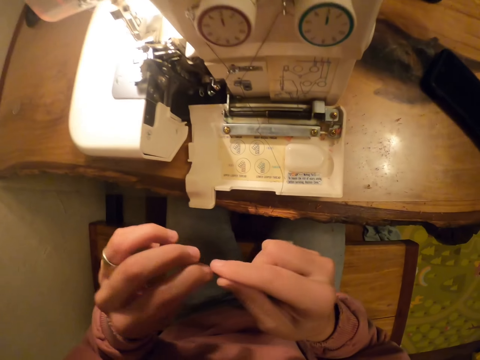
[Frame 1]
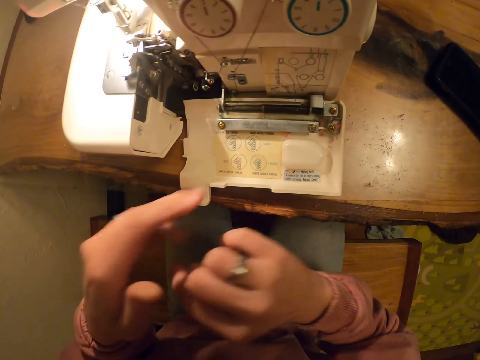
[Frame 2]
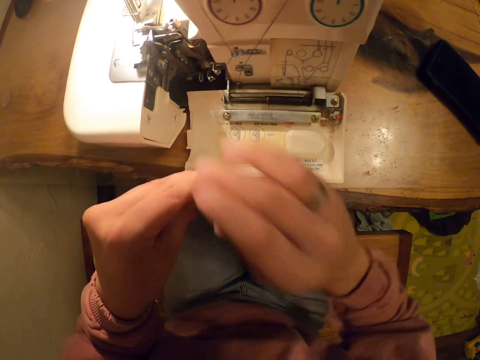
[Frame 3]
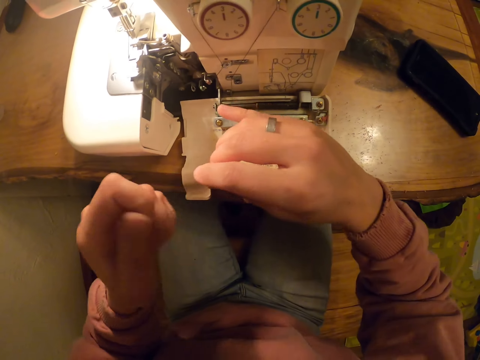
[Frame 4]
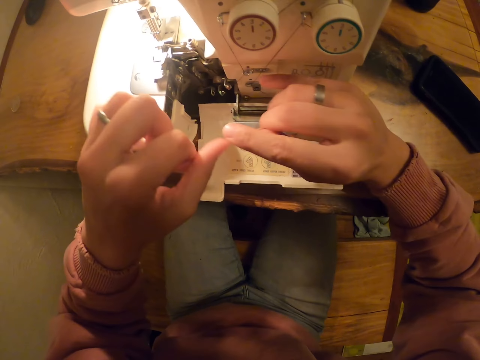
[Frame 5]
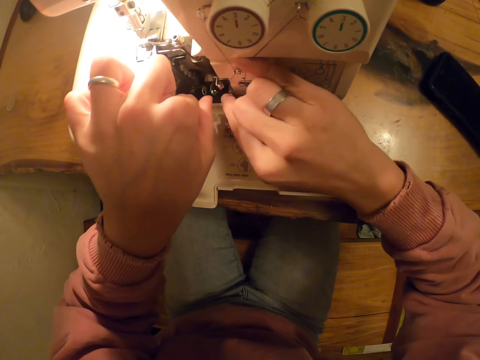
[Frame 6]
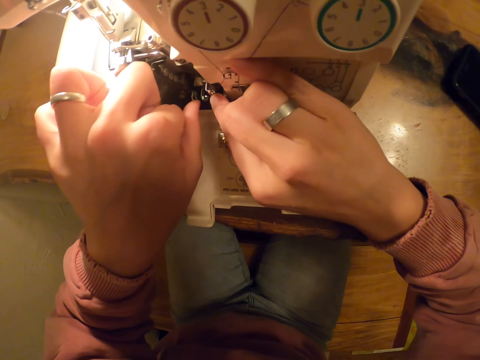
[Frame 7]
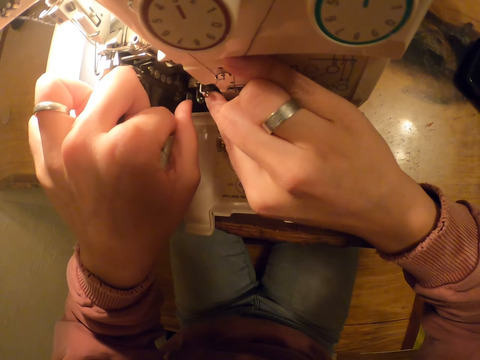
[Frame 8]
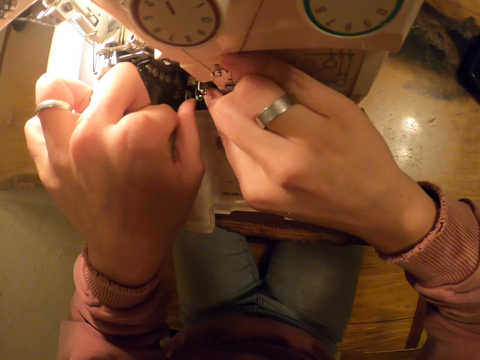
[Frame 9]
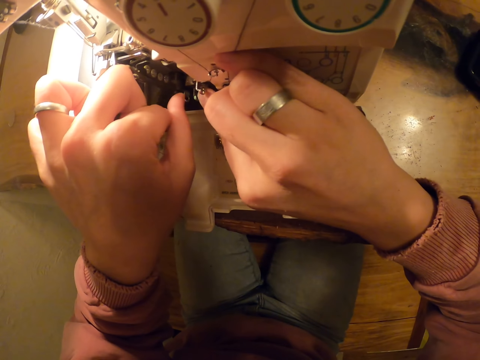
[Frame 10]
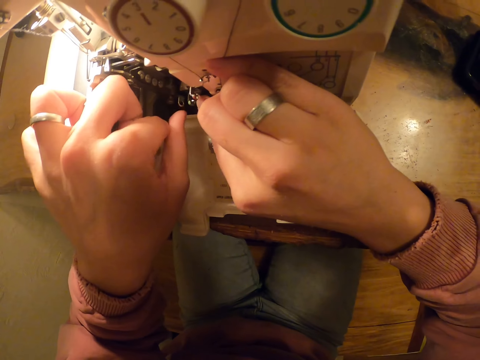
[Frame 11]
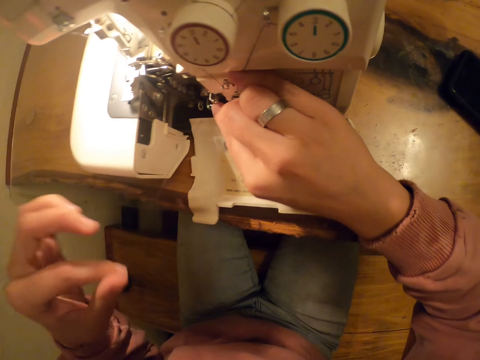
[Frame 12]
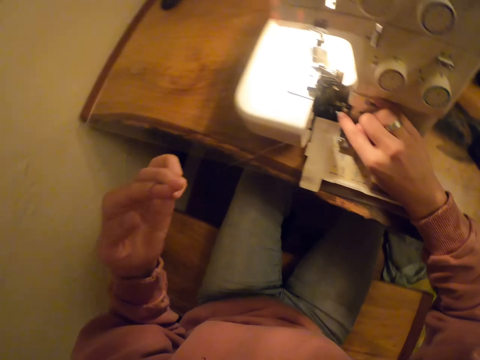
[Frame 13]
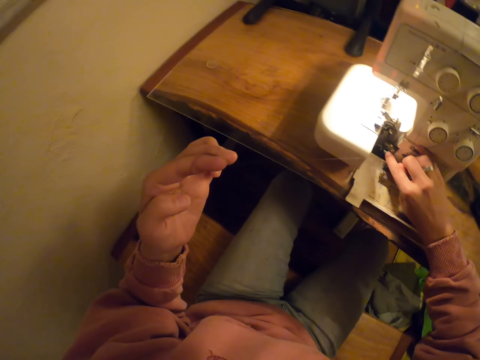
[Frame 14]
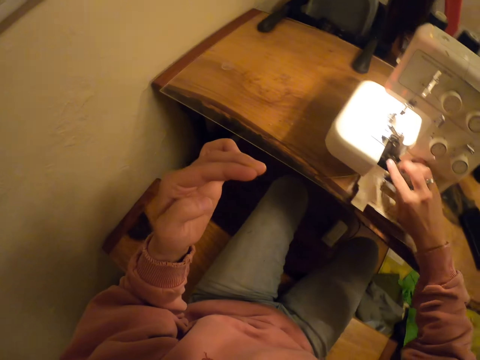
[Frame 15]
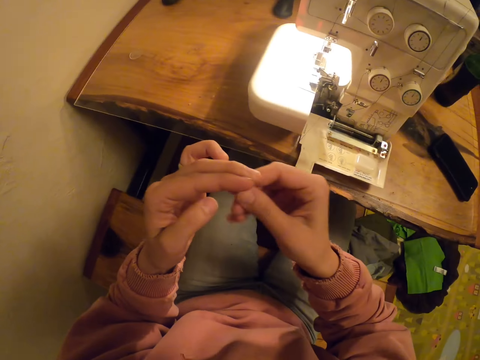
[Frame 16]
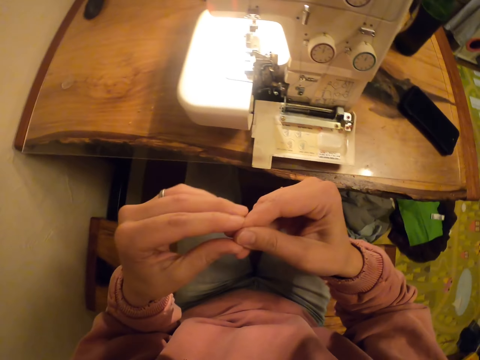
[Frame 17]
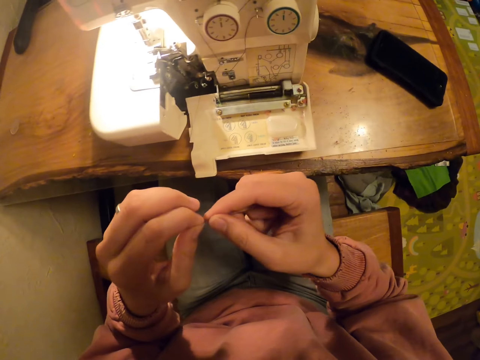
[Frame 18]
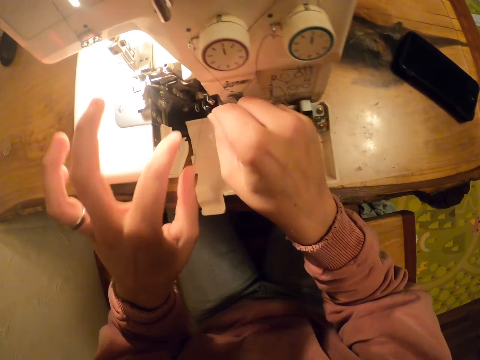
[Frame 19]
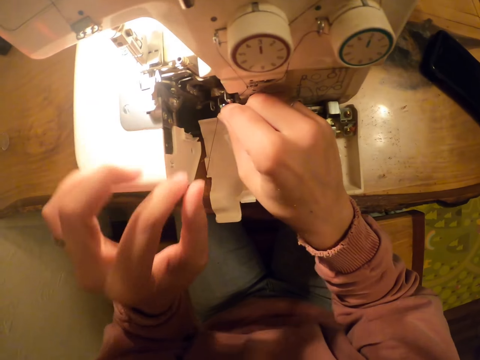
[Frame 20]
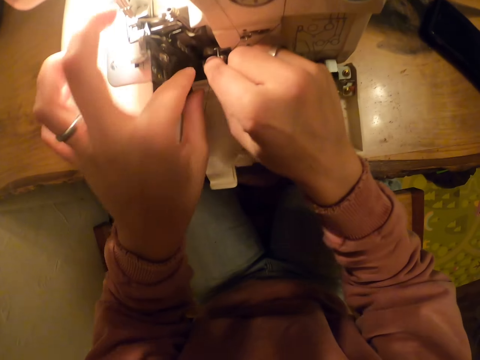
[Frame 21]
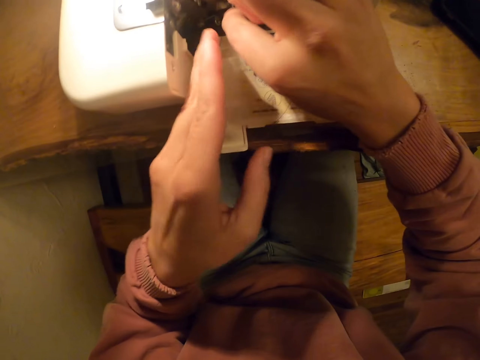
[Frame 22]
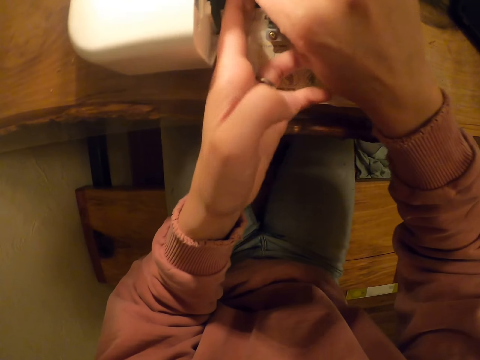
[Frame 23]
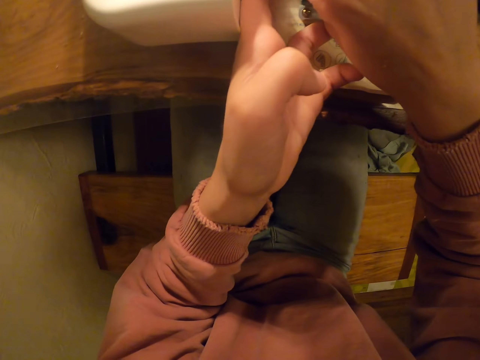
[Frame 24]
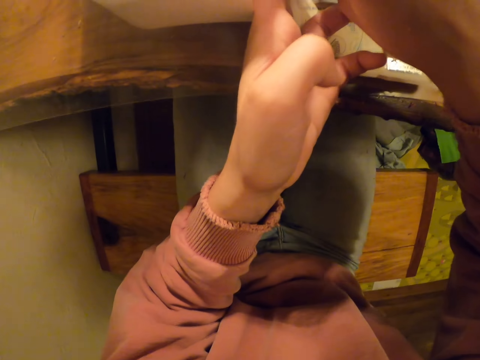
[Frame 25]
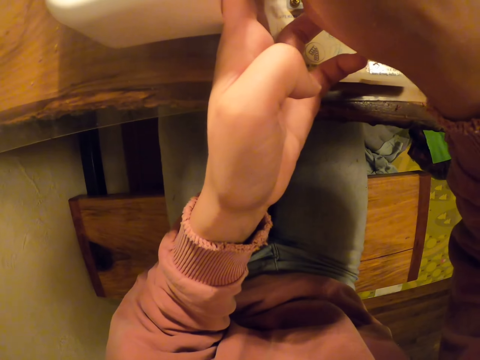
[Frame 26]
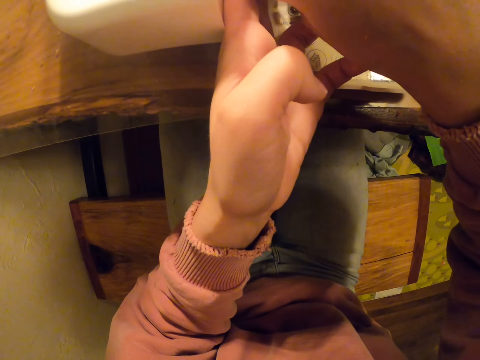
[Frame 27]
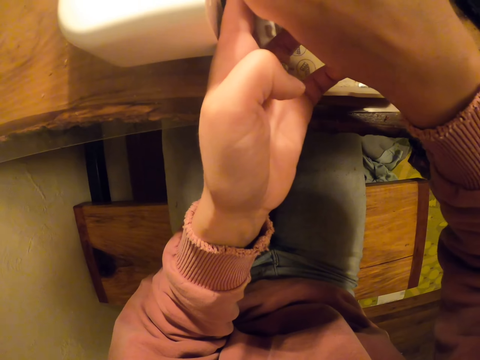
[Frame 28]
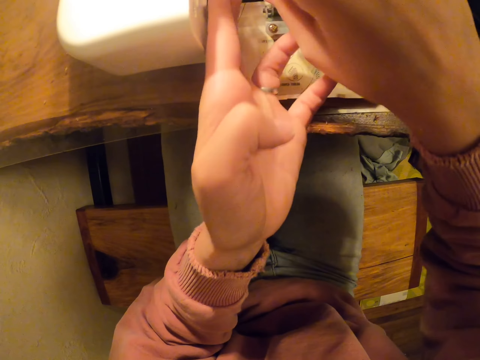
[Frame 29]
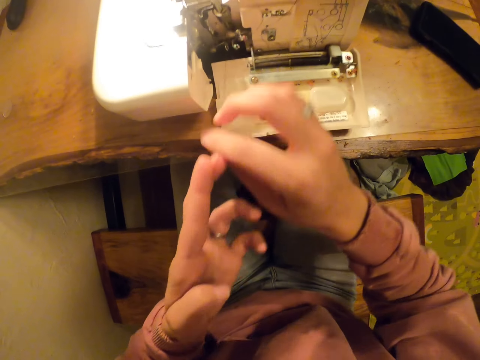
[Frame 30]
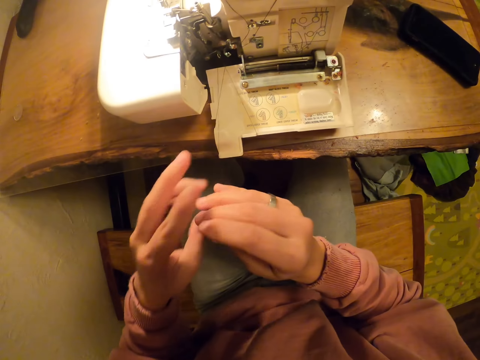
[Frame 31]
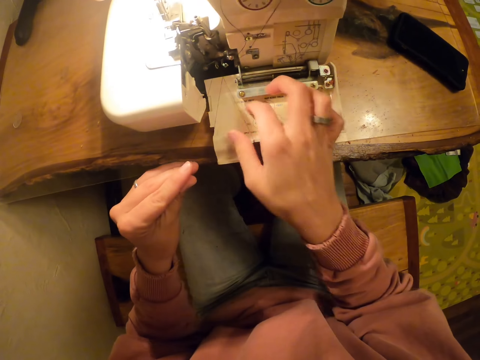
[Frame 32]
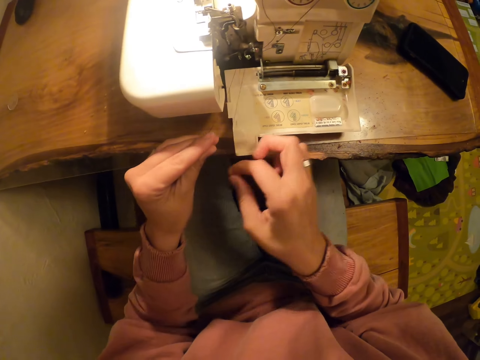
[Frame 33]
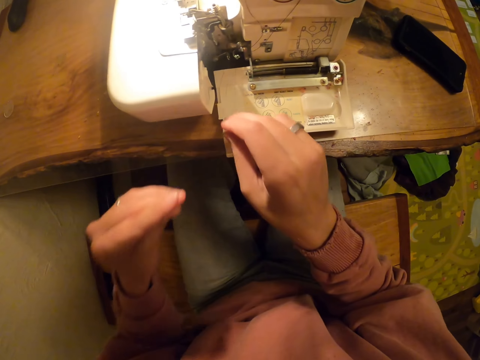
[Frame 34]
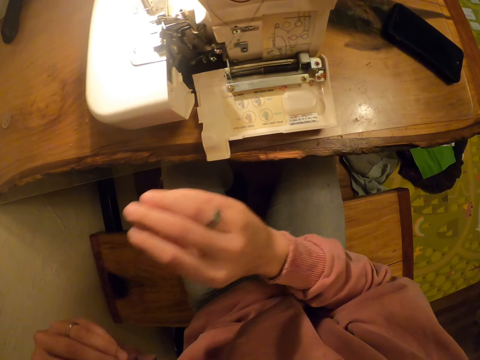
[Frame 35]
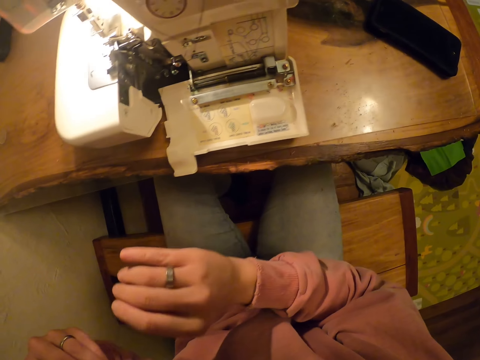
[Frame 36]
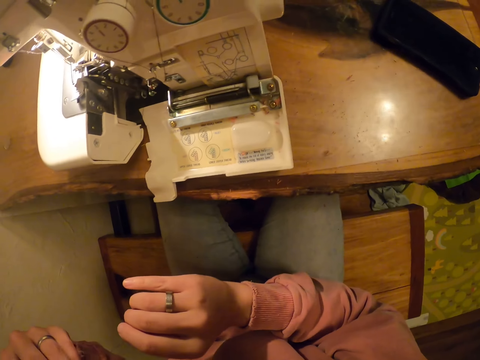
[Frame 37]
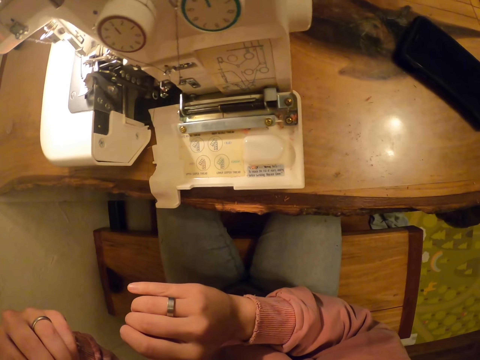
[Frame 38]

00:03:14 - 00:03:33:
The camera wearer touches the sewing machine. They put the thread on the sewing machine. They pull the thread. They touch the sewing machine. They put the thread on the sewing machine. They pull the thread.

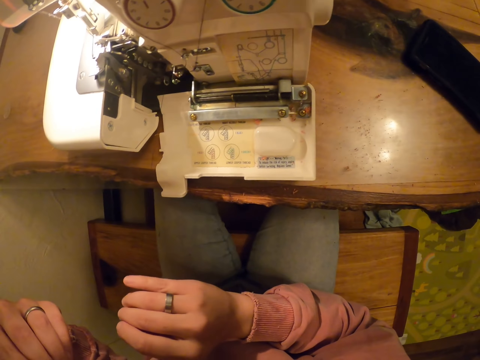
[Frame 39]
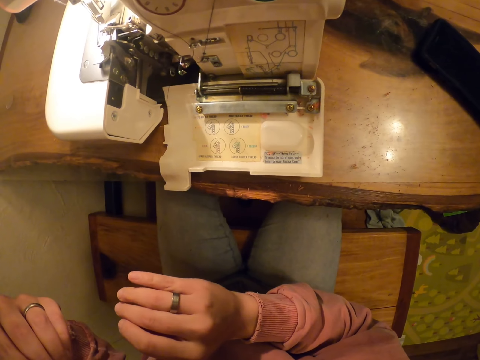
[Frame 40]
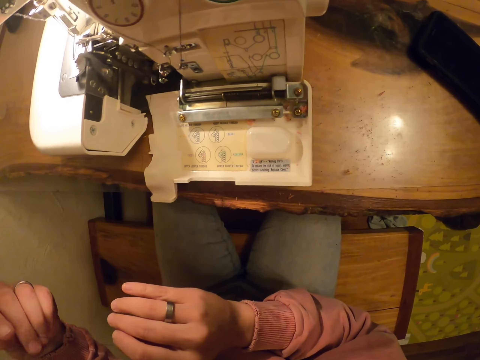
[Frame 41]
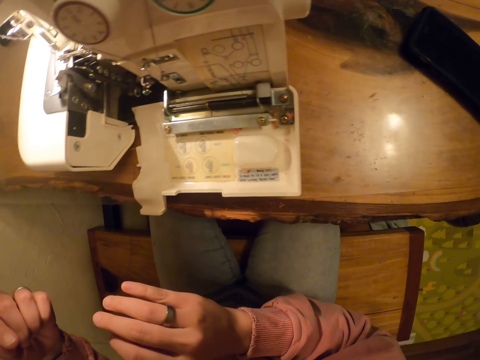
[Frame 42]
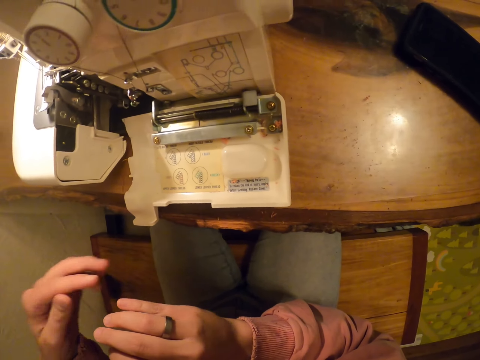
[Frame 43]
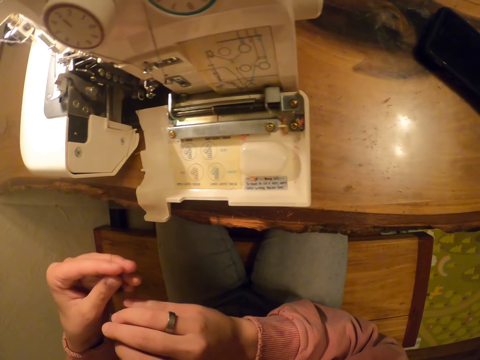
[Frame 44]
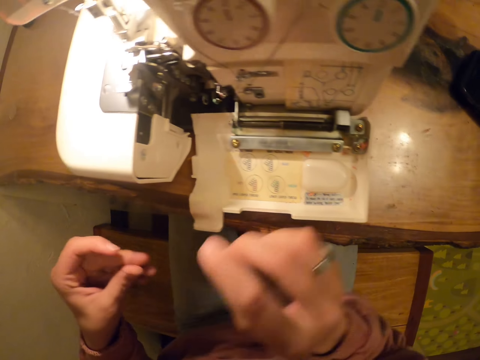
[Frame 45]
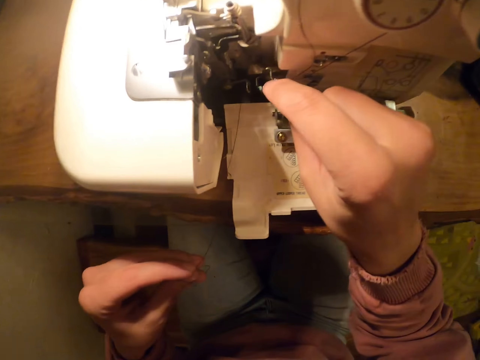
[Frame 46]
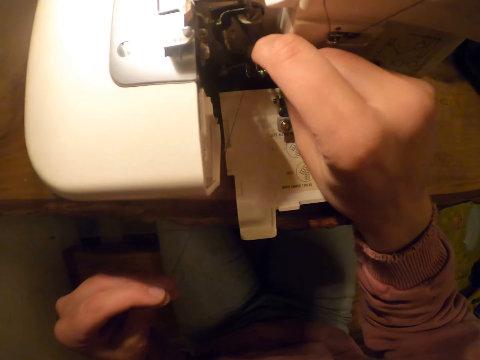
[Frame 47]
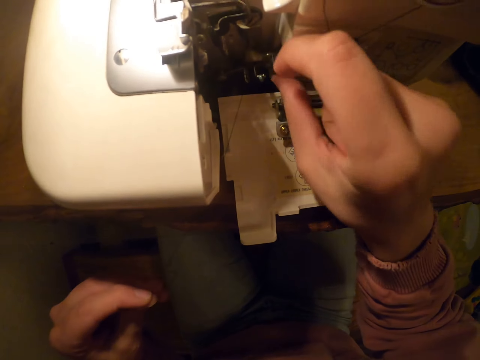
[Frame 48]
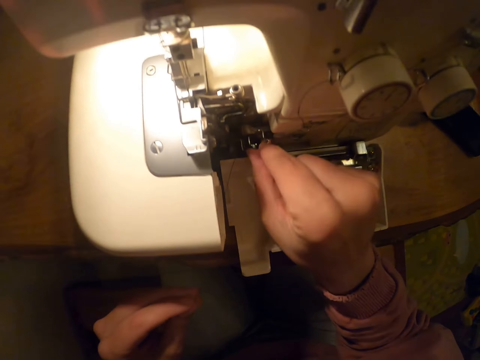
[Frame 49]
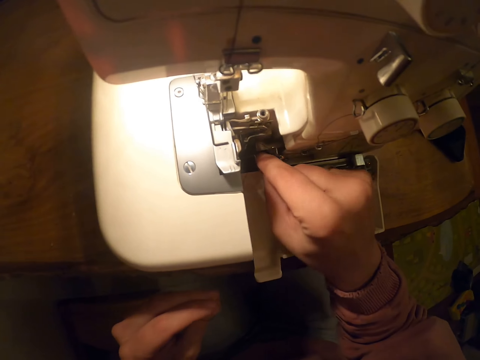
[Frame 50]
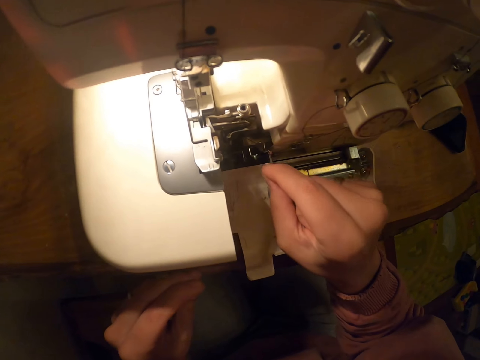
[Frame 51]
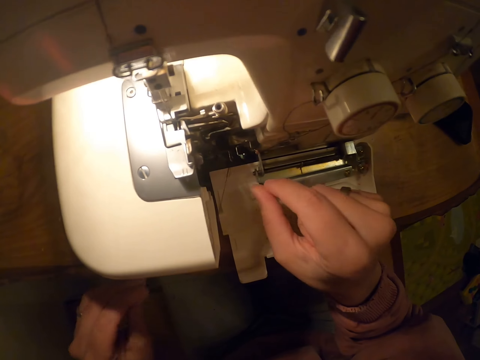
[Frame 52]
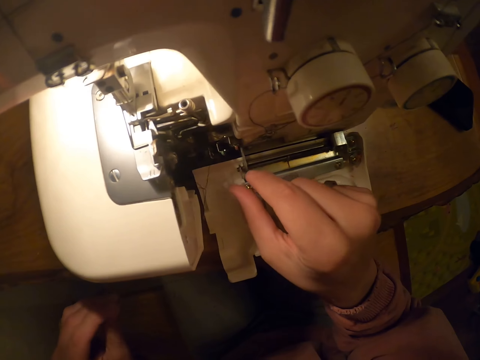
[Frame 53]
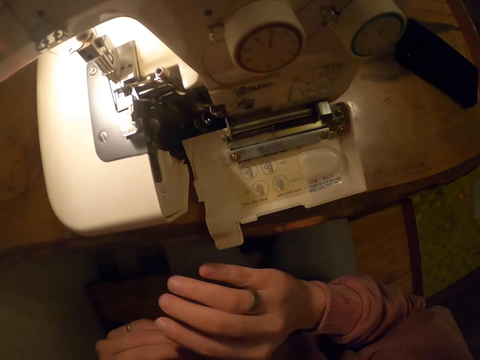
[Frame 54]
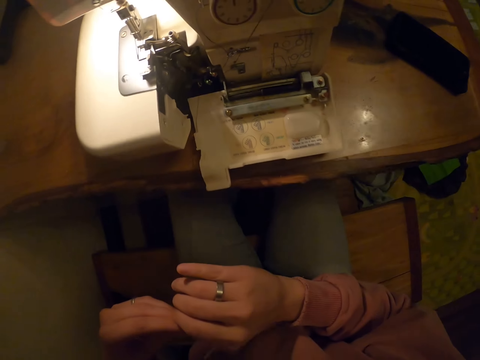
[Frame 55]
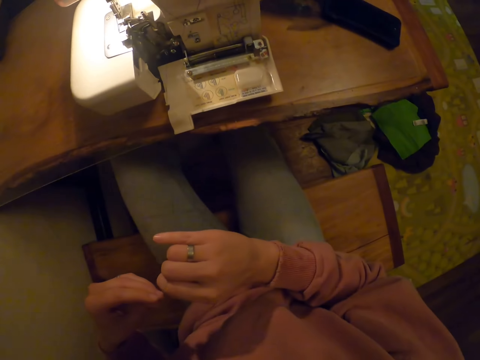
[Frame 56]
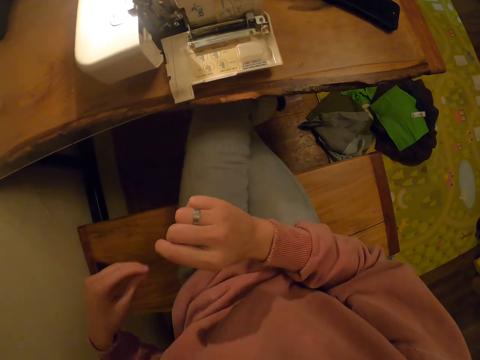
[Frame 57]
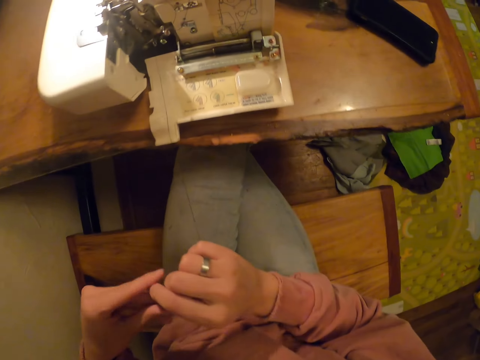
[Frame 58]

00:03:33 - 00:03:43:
The camera wearer puts the thread on the sewing machine. They pull the thread.
